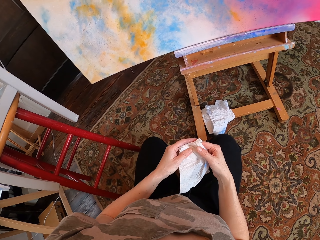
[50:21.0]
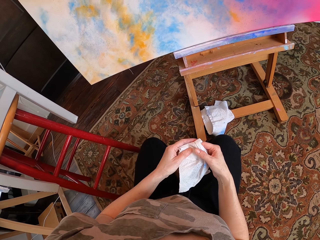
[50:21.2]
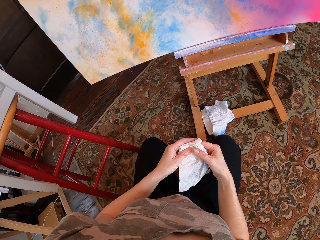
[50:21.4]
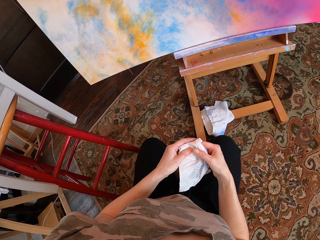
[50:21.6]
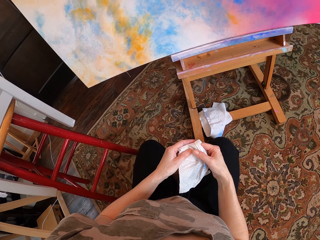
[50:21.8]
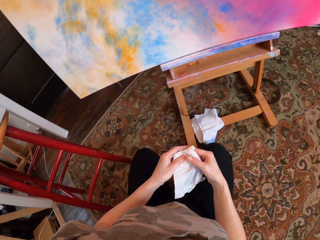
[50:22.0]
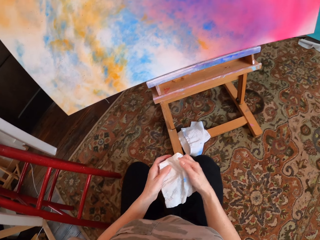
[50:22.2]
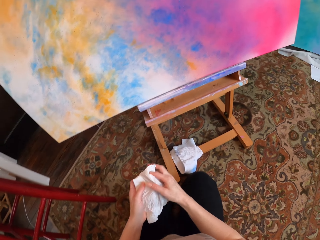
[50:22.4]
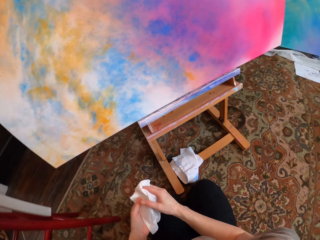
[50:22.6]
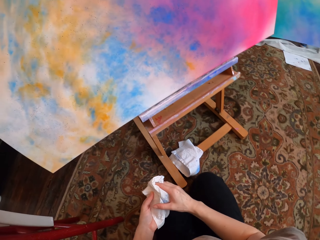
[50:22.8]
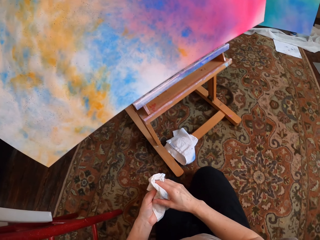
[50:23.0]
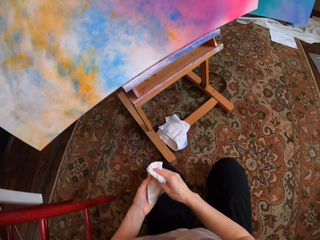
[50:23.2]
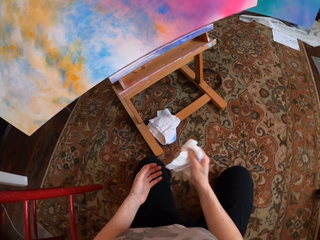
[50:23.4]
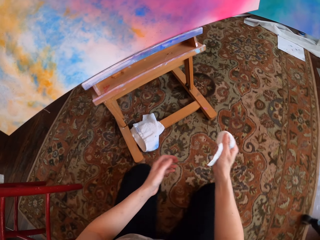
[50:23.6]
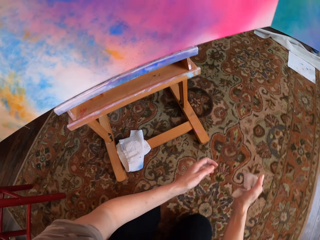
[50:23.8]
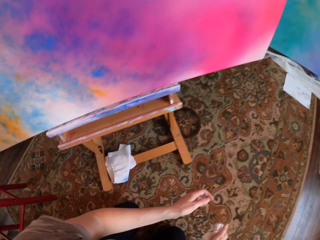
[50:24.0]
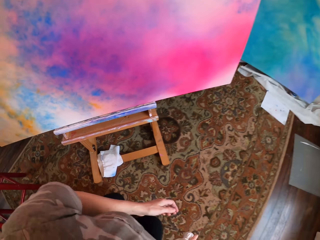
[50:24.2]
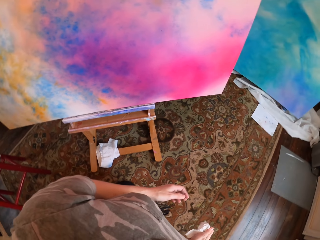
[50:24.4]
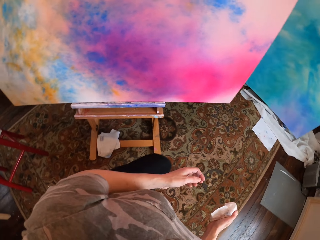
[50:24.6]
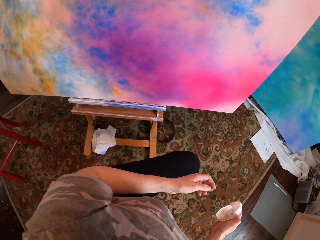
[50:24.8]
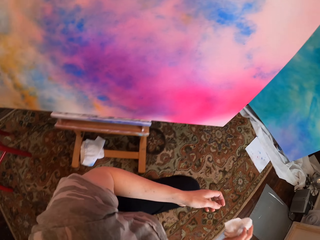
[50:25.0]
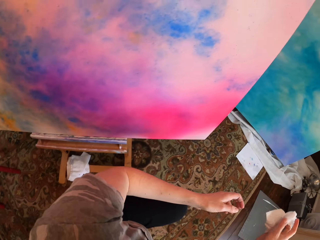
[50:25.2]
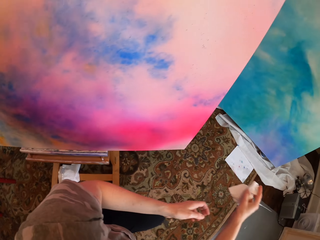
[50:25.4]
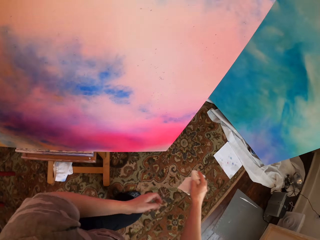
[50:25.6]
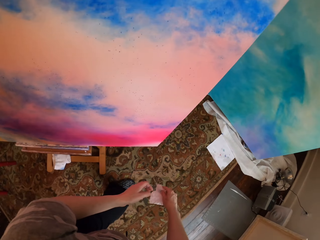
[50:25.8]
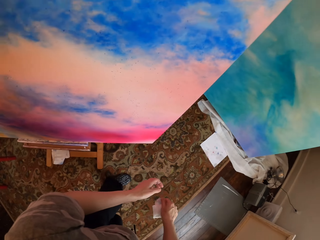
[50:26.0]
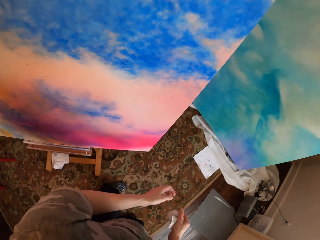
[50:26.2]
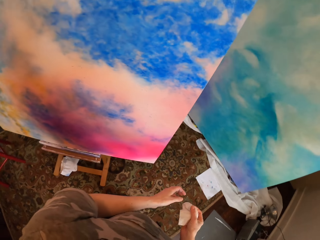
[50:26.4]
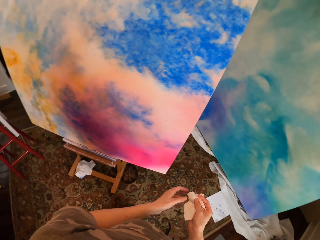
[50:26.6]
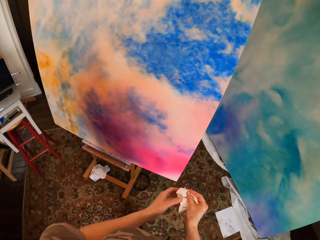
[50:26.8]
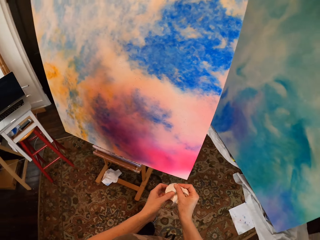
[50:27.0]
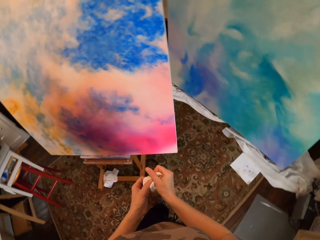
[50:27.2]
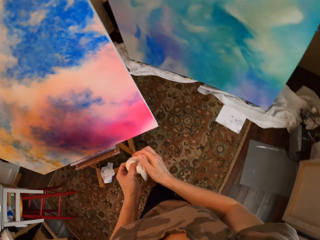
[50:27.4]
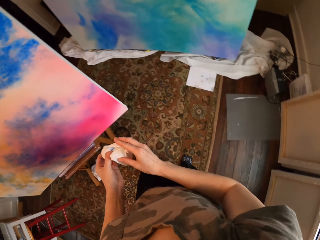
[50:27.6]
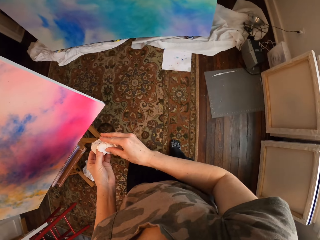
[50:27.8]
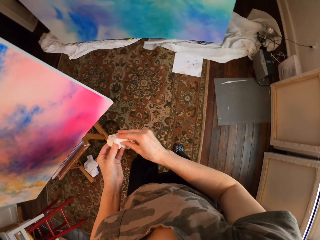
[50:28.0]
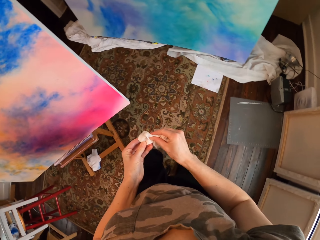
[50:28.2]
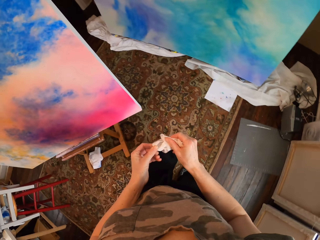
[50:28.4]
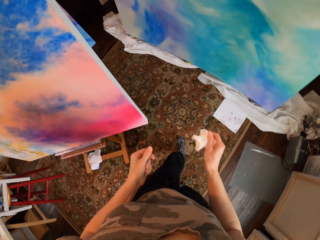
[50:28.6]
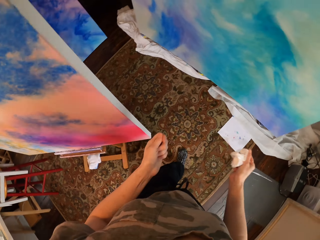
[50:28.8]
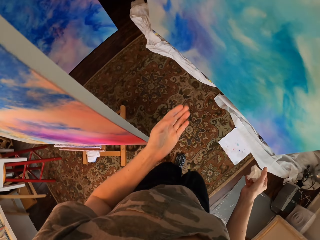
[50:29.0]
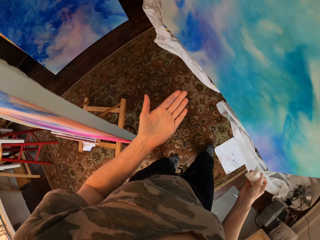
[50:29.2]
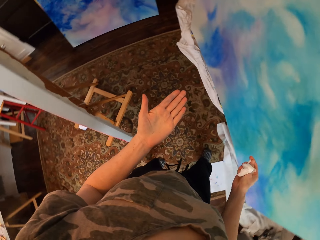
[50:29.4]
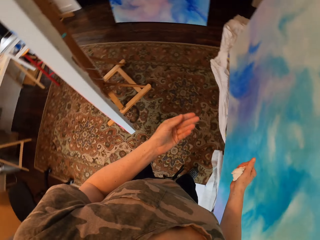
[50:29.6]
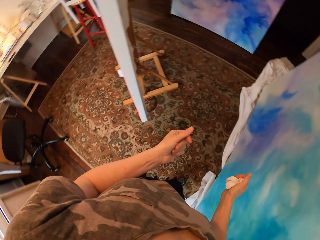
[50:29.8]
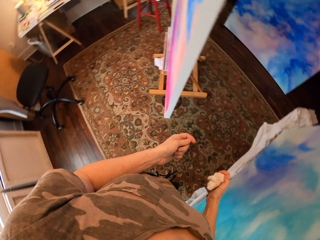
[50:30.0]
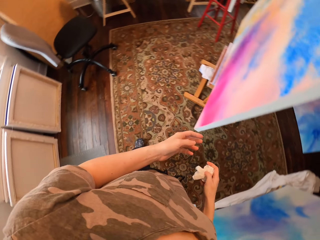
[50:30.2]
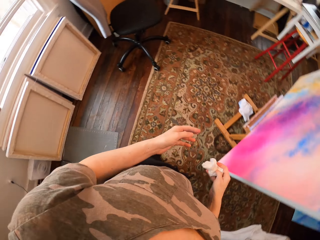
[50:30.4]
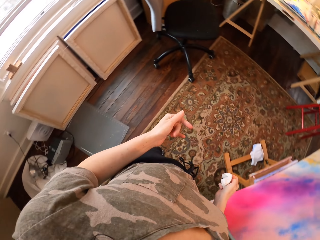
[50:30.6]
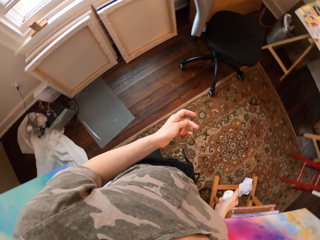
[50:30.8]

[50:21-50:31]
The camera wearer folds the tissue. She walks. She looks to the other side. She moves her leg. She stands up. She walks a few steps.

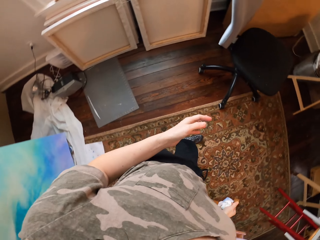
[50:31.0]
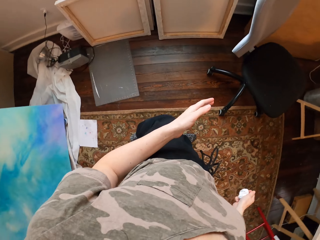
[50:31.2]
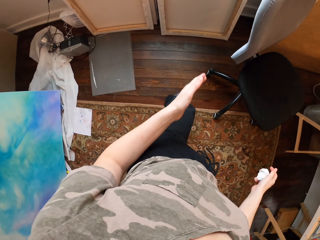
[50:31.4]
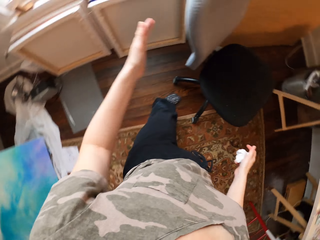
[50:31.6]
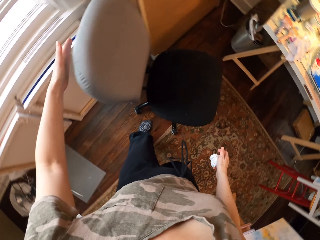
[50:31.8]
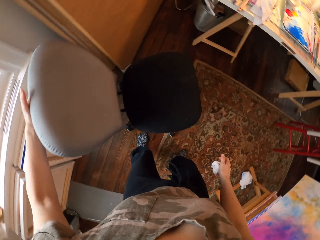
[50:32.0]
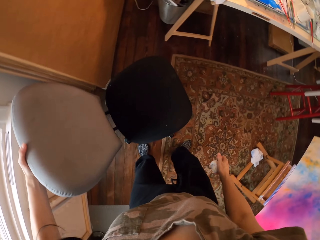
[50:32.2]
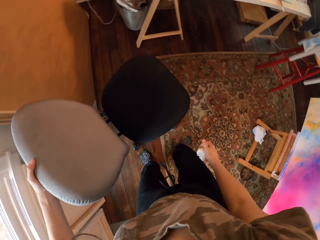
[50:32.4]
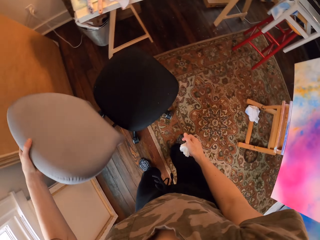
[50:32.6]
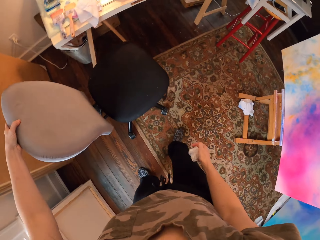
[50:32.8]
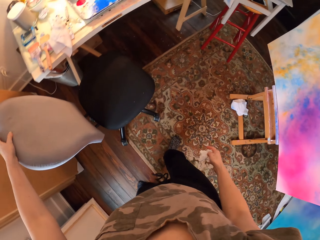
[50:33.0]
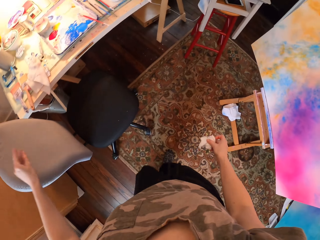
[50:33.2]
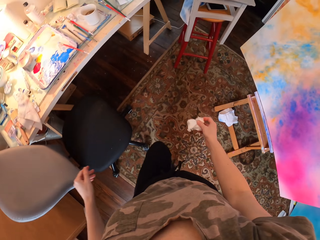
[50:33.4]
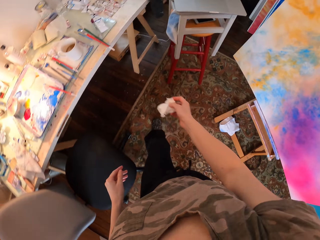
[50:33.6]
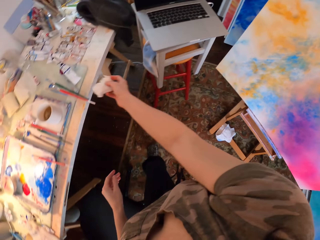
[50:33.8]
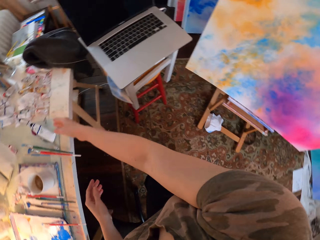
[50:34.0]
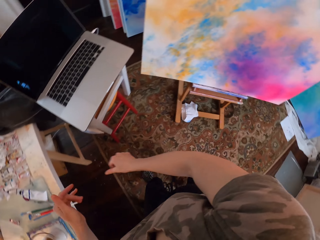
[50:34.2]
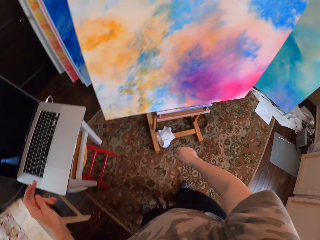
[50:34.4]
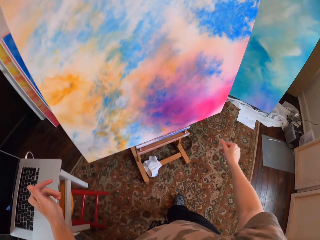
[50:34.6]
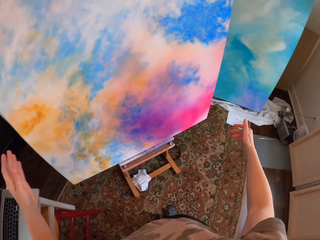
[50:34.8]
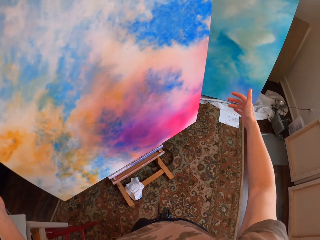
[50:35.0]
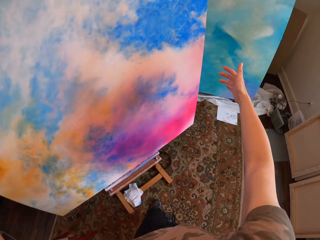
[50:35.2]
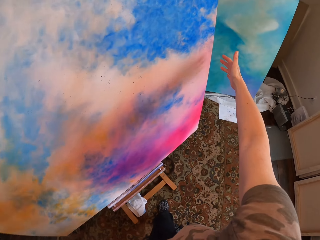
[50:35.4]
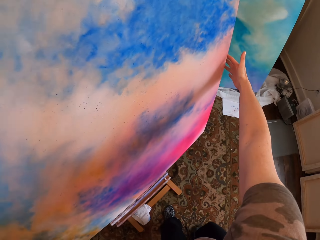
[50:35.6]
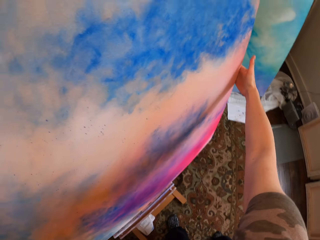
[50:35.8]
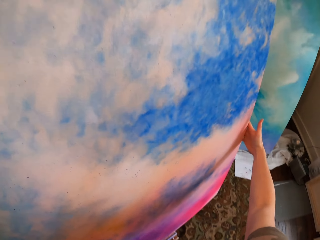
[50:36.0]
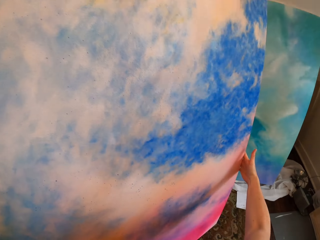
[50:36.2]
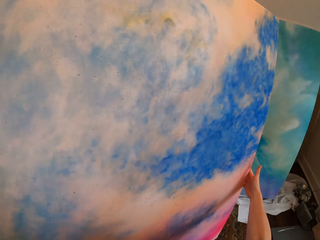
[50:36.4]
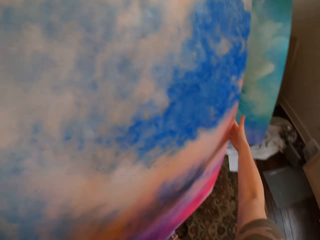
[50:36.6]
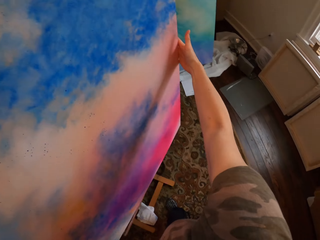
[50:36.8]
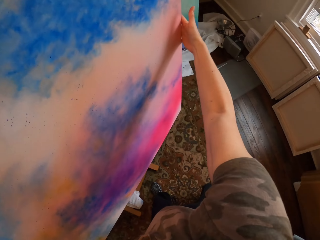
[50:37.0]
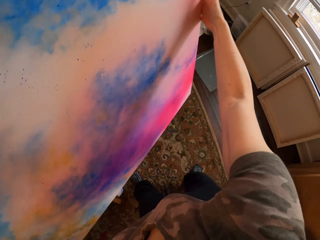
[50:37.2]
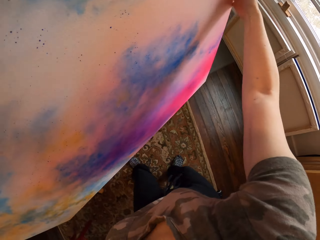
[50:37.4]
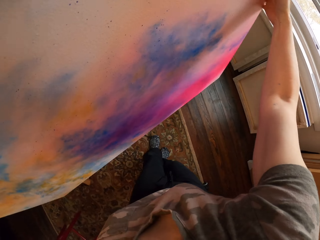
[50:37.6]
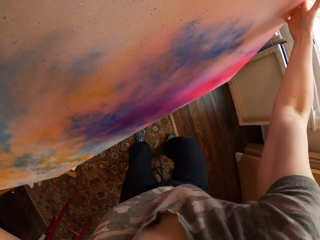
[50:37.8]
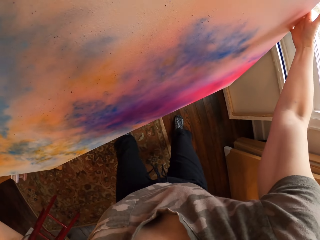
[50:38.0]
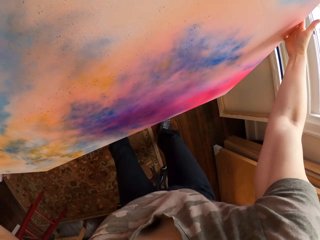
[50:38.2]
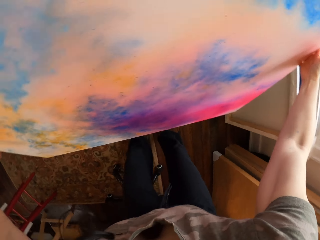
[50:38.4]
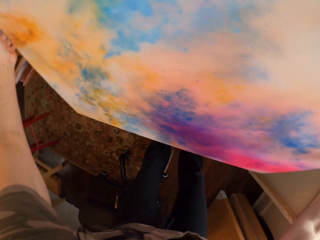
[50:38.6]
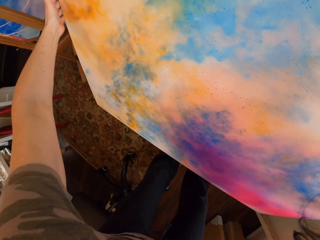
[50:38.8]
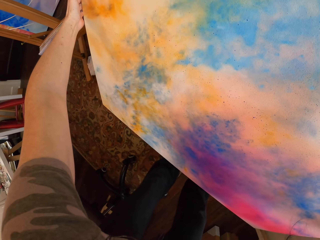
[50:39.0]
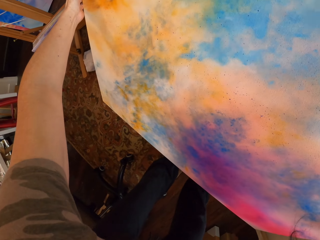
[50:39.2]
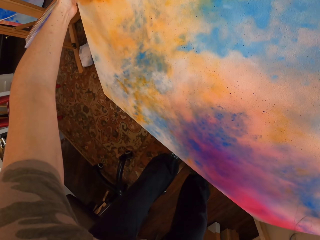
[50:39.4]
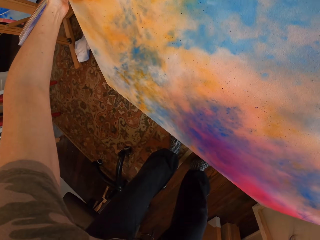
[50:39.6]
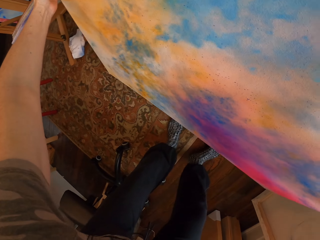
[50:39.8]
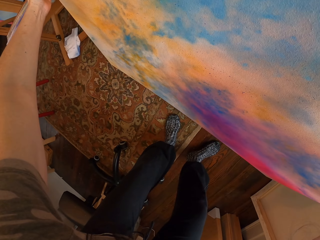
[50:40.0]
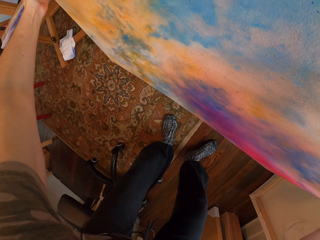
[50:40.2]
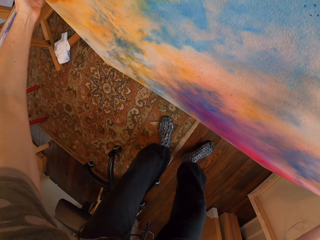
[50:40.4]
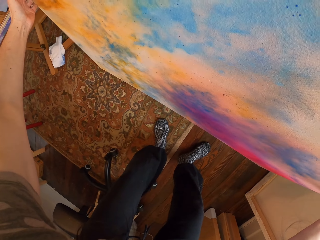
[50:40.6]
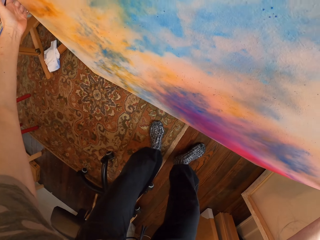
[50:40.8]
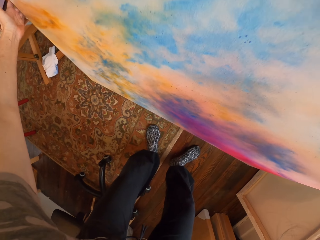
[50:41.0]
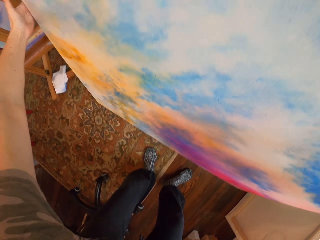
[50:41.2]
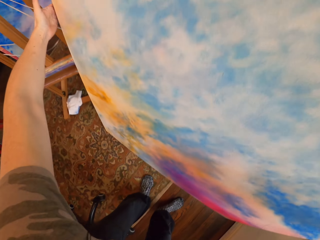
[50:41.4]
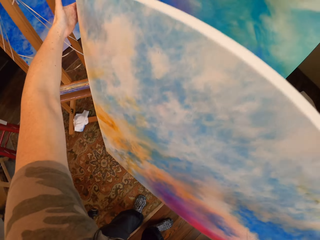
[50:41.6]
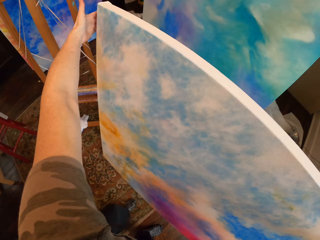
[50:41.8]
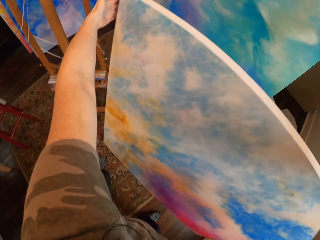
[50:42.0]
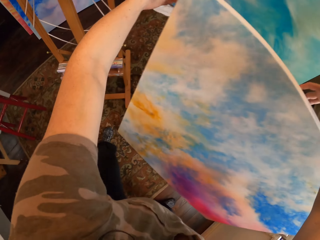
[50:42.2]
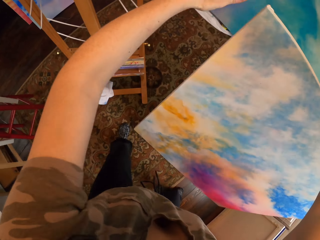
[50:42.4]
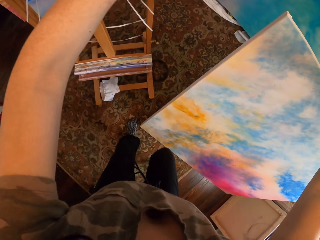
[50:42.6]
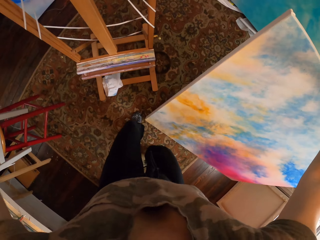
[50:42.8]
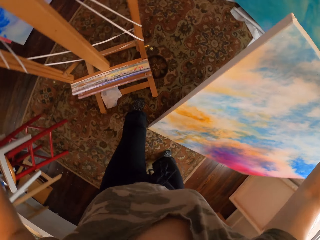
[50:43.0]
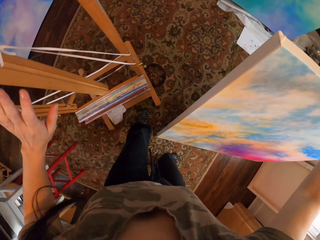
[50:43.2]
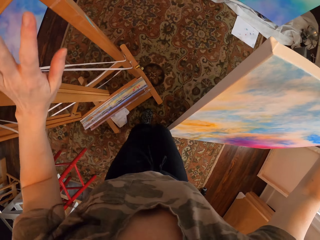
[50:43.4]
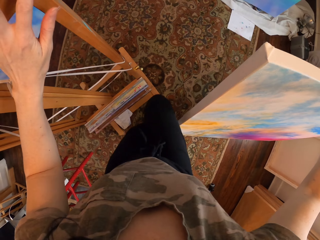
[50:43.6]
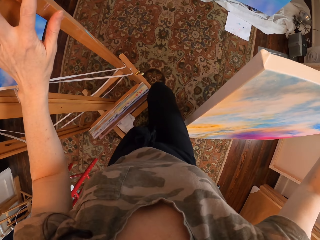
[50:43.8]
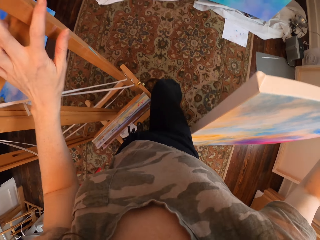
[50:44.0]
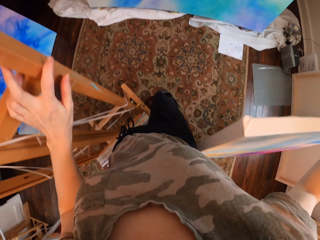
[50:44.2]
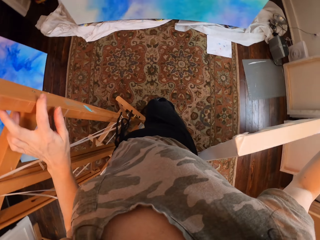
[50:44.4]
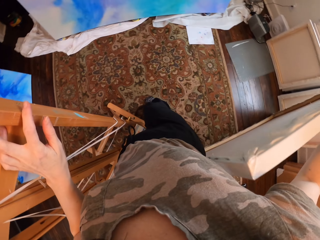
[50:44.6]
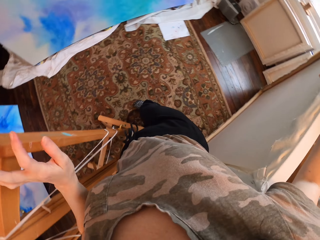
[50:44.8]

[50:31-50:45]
The camera wearer takes the chair and moves the chair. They throw the hand paper on the table. They walk. They carry the board. They take the paint board. They walk. They put down the paint board. They walk.
